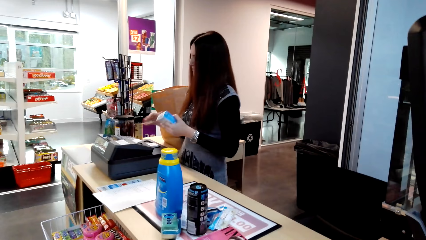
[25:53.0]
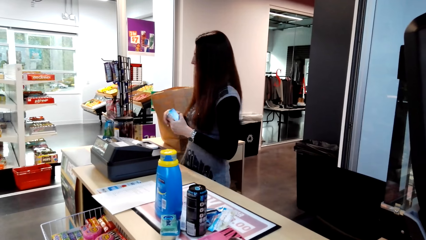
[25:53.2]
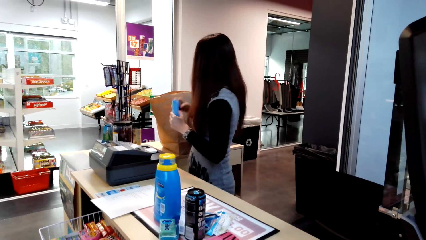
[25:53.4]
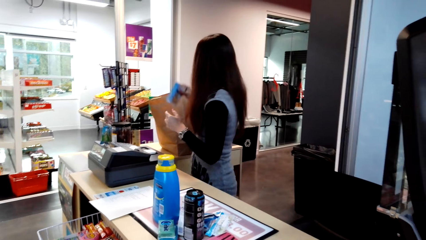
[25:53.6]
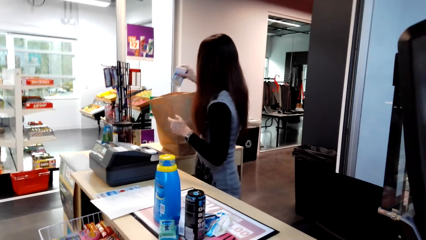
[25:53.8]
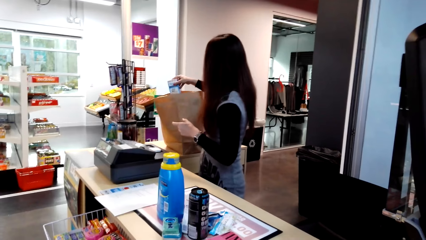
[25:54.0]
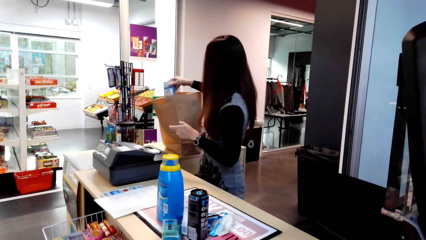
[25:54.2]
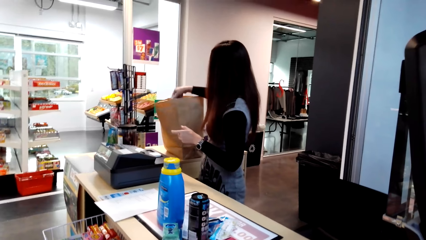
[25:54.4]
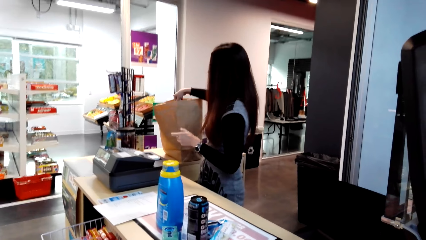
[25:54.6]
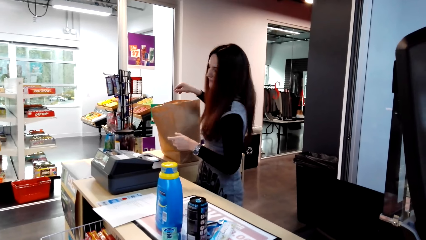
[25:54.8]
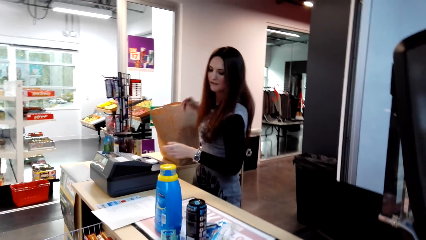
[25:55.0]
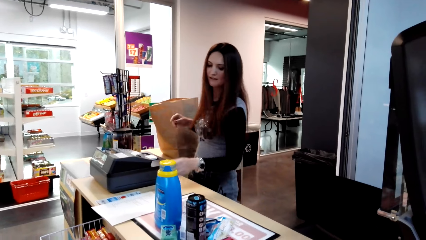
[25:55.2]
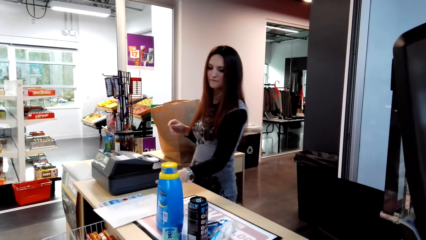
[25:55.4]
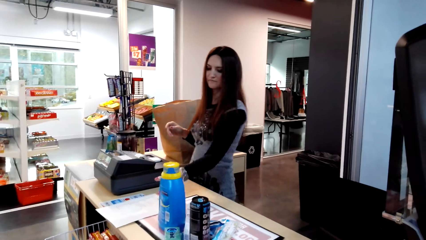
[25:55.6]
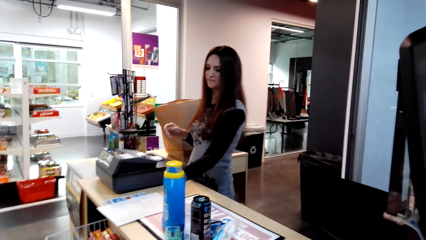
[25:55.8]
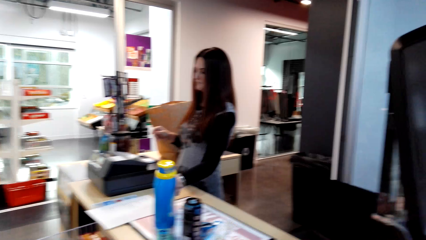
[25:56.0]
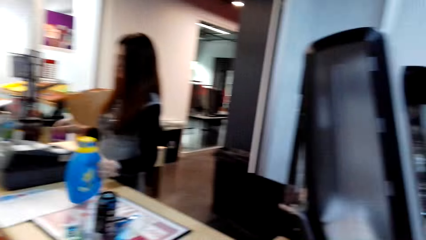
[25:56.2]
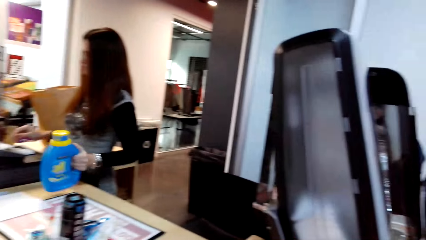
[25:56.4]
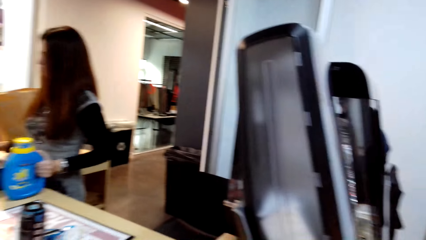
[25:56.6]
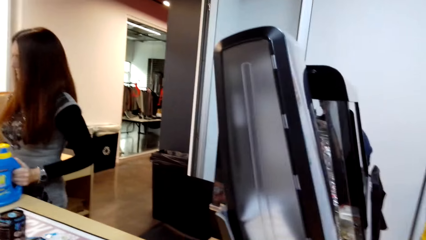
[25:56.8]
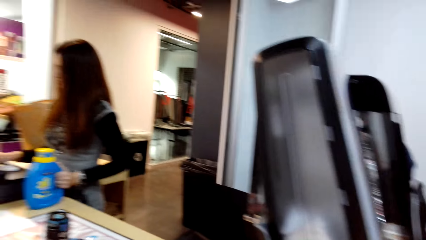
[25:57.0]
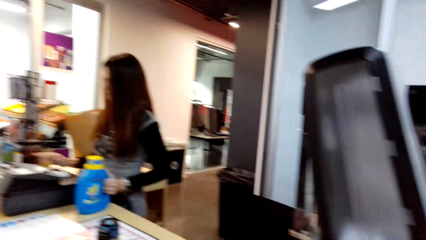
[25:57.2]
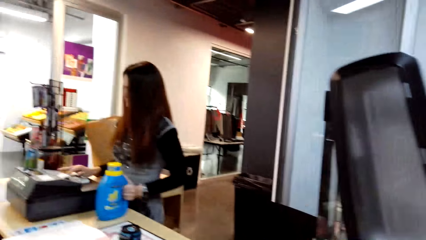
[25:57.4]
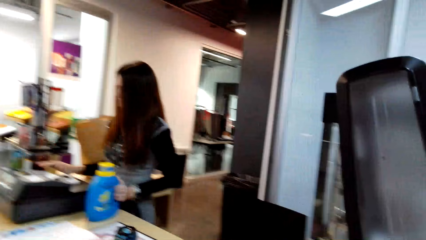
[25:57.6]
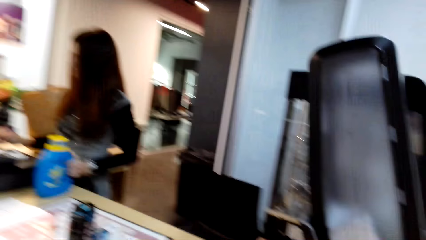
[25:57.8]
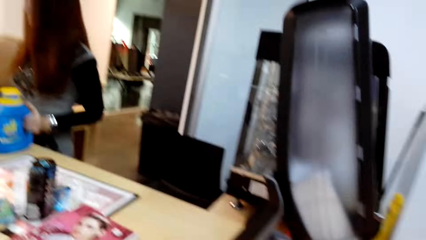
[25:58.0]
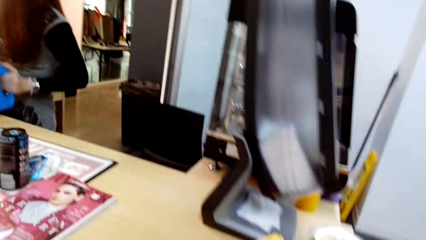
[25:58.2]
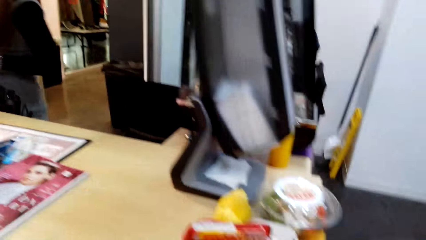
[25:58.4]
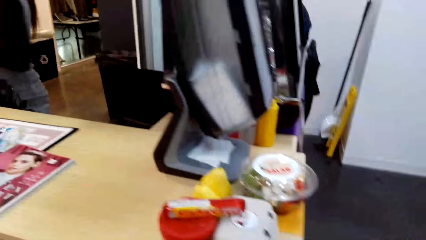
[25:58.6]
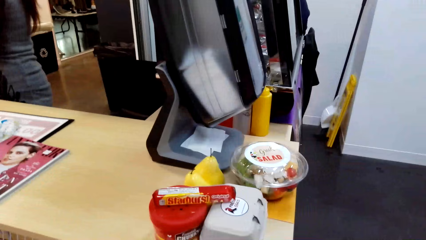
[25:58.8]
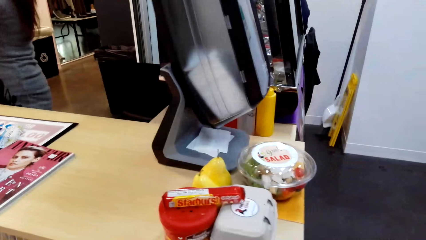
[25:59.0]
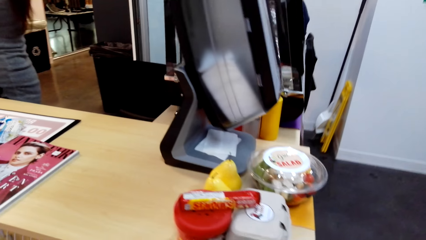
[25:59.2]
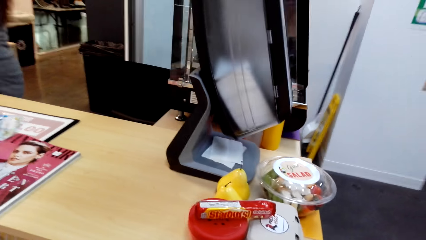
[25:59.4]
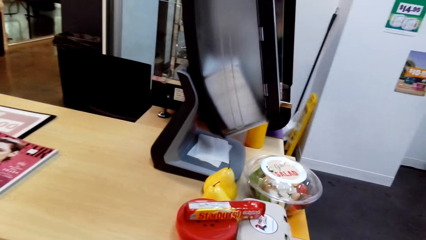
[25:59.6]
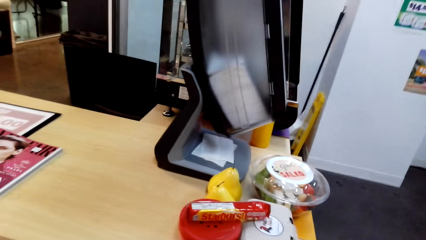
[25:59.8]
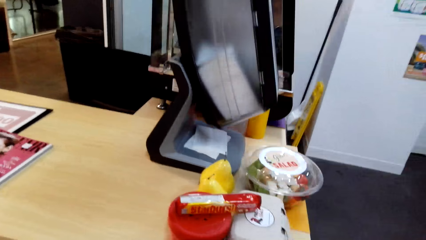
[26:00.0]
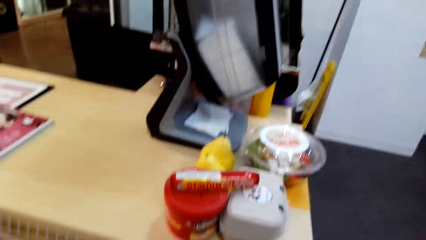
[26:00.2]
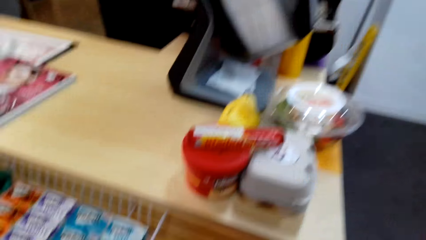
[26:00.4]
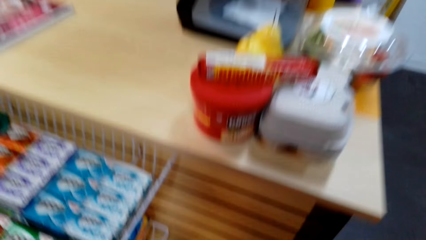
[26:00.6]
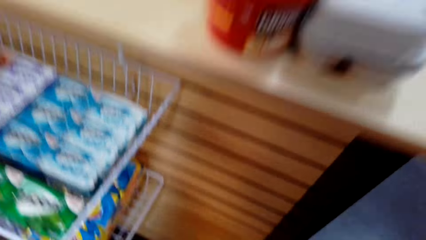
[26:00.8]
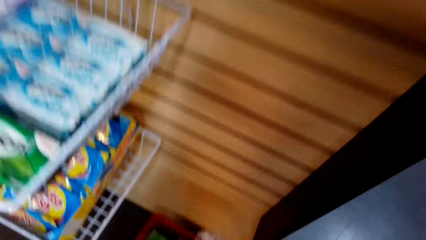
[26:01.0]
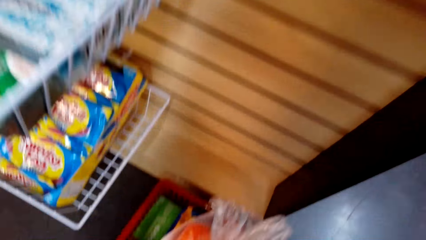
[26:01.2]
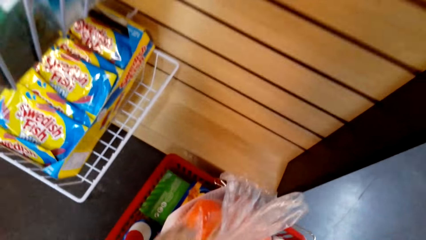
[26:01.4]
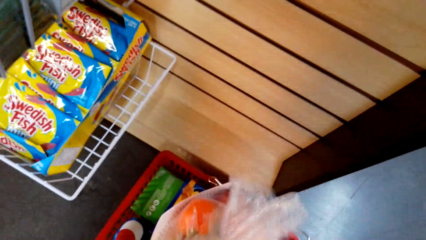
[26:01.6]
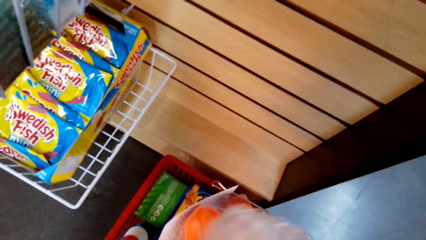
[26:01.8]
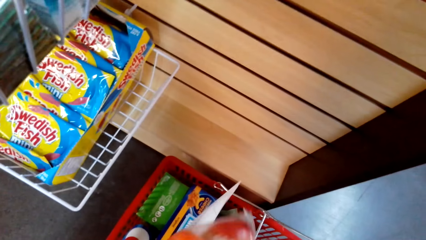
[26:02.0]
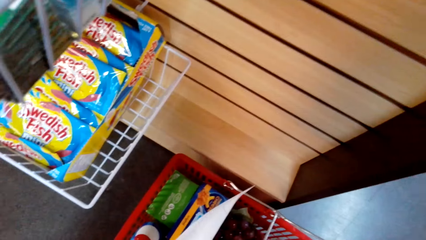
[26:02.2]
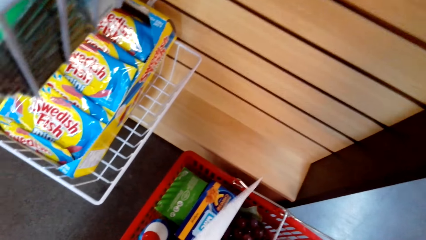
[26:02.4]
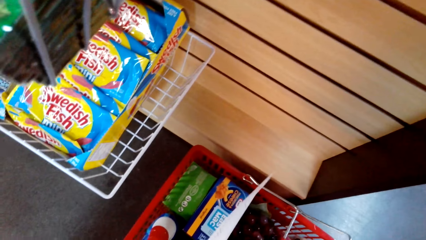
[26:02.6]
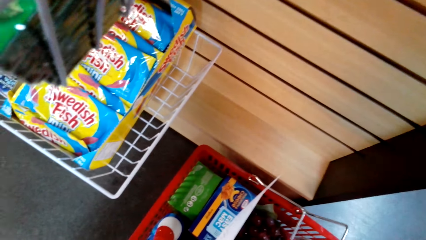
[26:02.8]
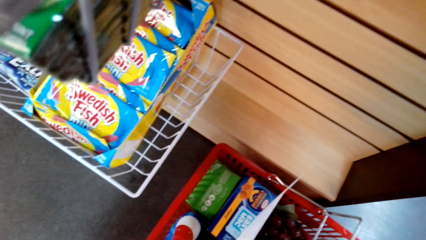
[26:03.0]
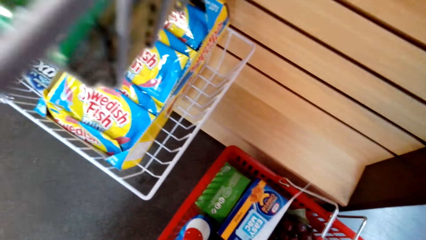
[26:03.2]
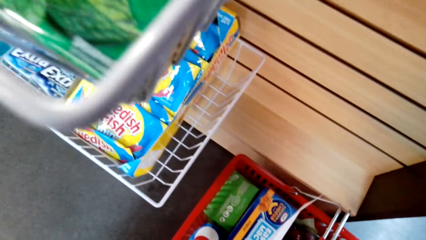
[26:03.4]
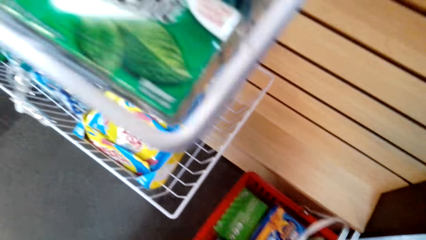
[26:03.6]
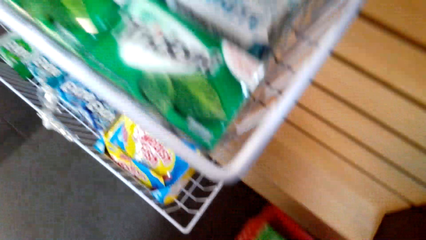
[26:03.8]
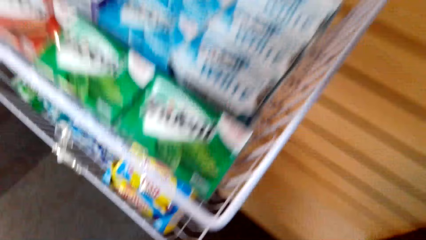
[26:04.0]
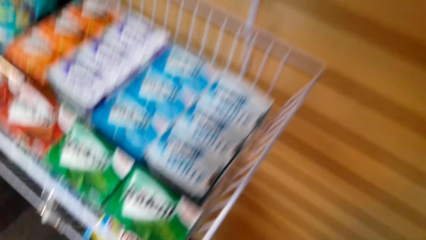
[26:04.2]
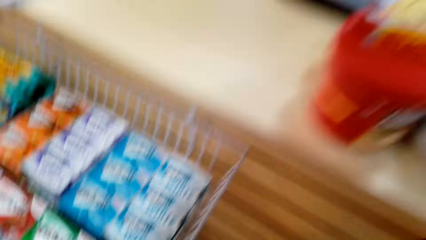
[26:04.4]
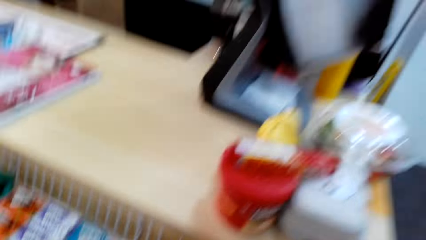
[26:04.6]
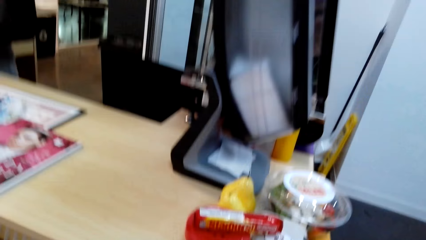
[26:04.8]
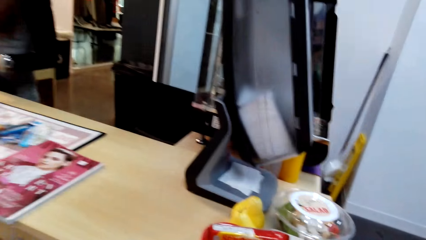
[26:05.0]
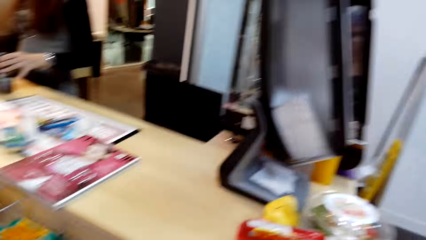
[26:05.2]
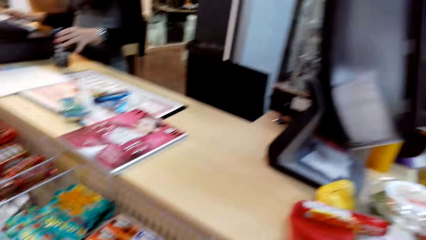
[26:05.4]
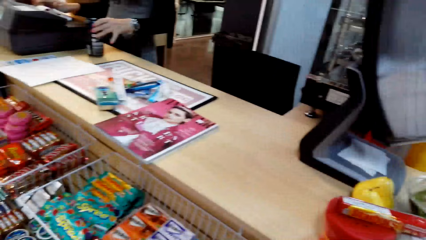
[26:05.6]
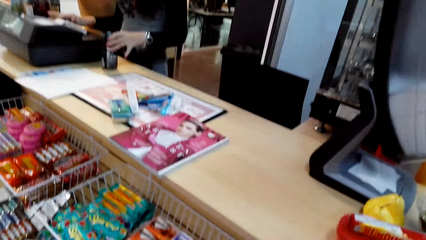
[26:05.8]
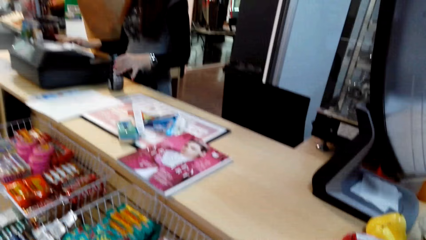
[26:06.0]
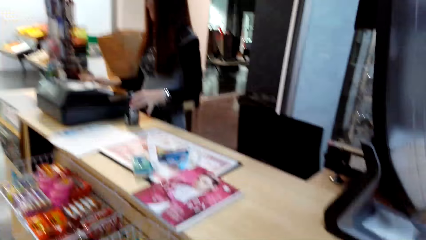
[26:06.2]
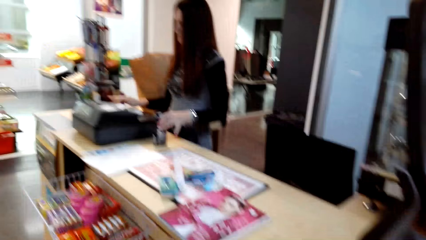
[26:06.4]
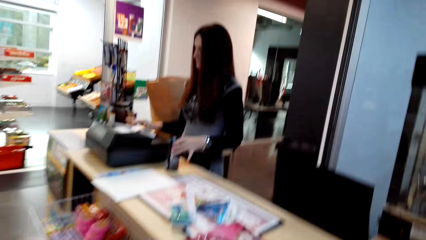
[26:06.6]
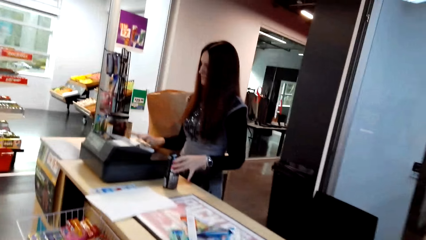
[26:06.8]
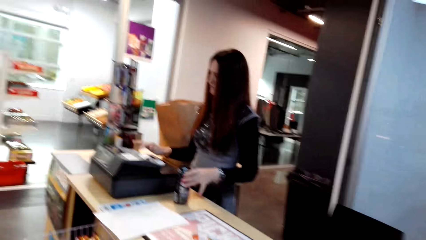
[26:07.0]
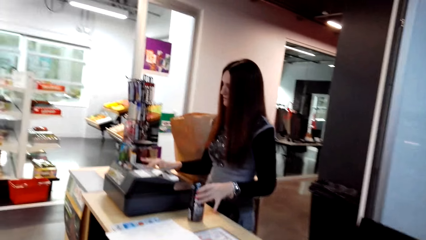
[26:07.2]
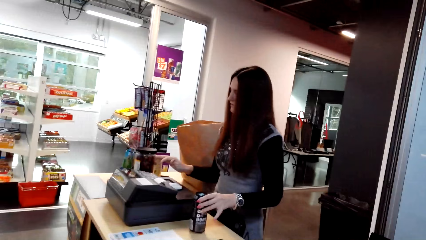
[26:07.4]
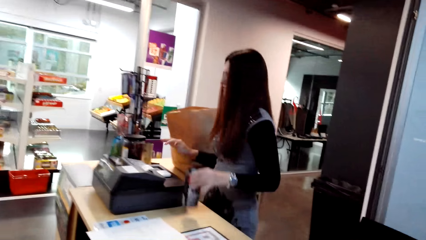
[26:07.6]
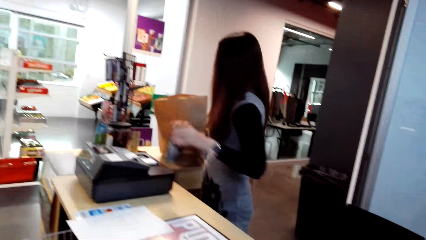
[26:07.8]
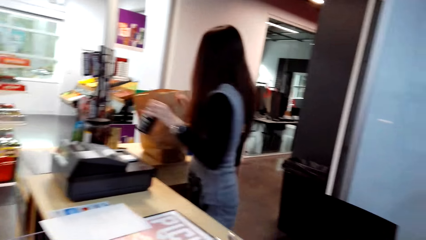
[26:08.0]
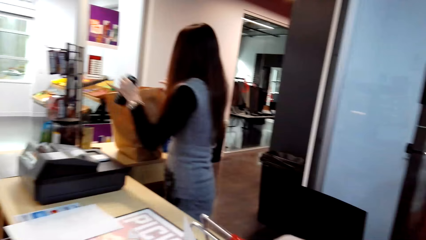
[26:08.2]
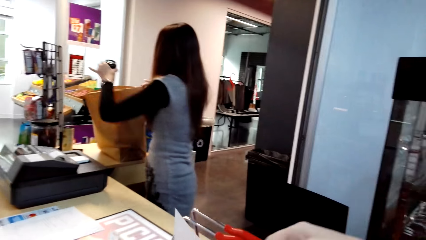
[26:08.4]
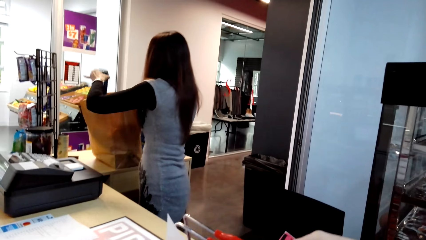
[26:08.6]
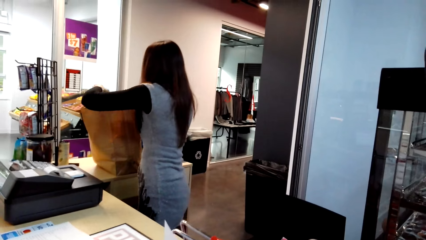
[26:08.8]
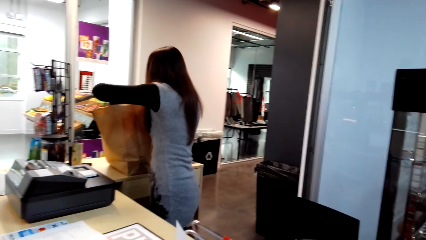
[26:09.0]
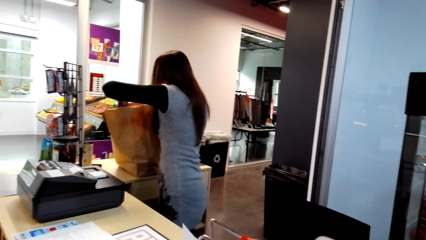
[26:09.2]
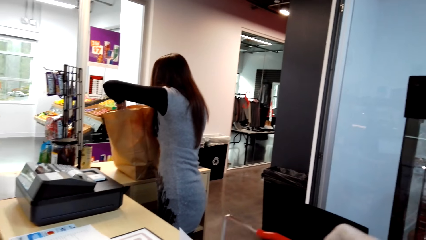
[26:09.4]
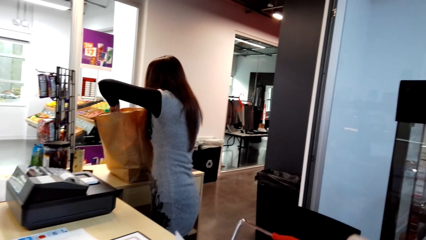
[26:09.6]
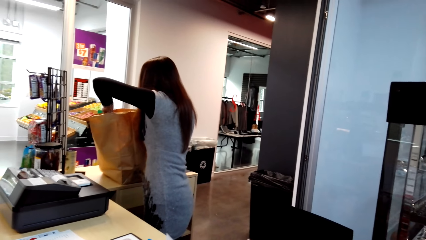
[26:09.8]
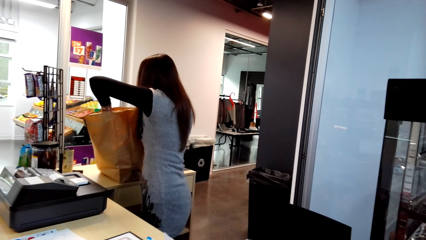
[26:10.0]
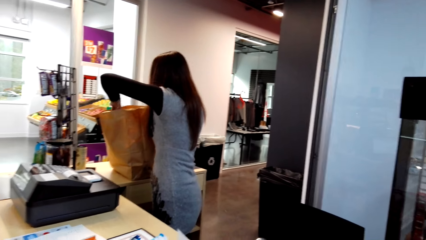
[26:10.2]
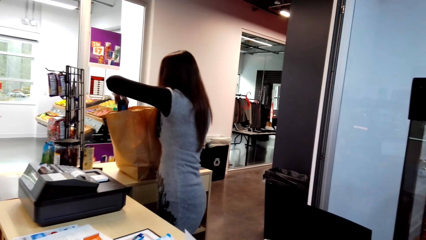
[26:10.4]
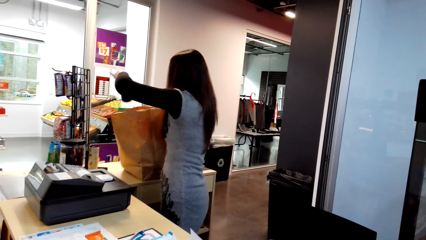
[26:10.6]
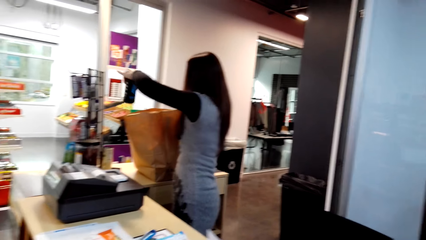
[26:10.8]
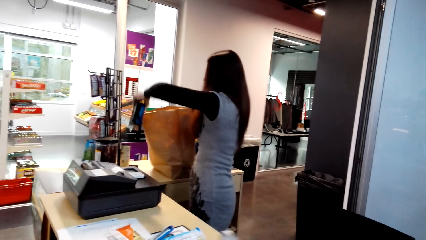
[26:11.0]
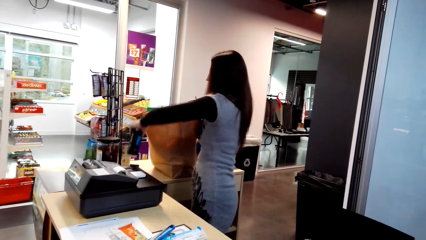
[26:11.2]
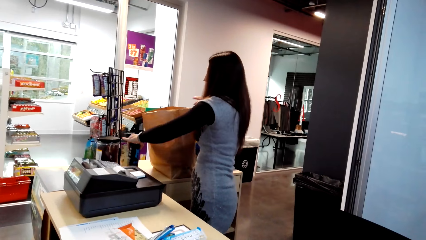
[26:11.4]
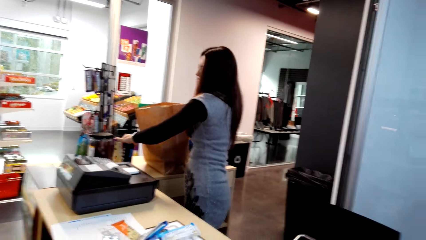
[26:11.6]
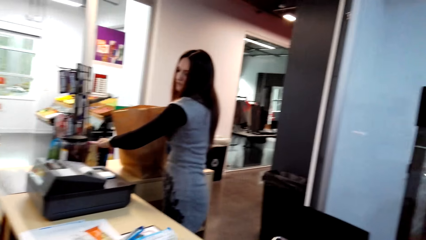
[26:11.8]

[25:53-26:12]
A woman puts something in the paper bag. The woman picks something on the table. The camera wearer stands on the floor. They pick the nylon paper on the shopping basket. They pick the shopping tray. They stand on the floor. The woman picks something on the table. The camera wearer puts the tray on the counter table. The woman puts something in the paper bag.
